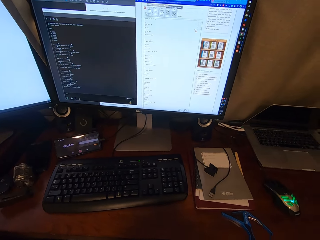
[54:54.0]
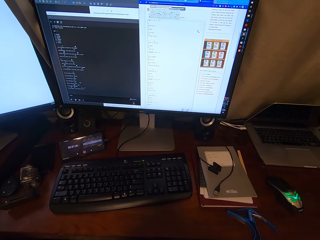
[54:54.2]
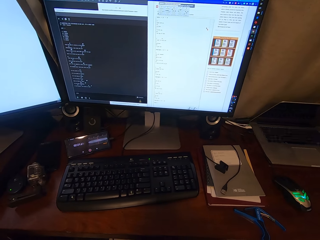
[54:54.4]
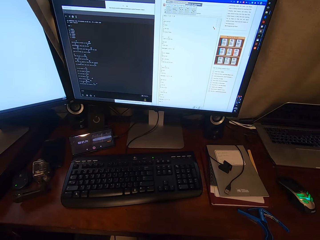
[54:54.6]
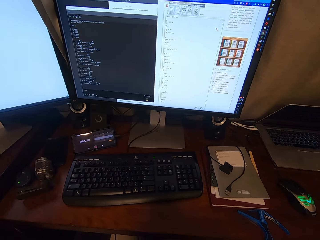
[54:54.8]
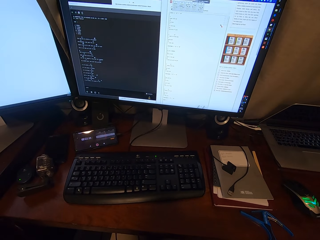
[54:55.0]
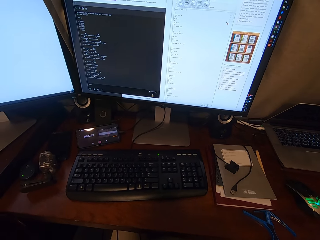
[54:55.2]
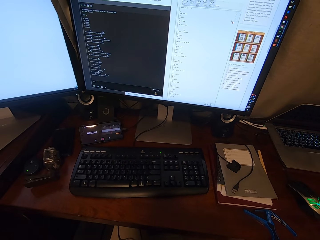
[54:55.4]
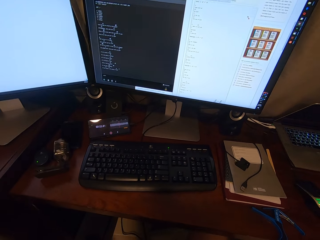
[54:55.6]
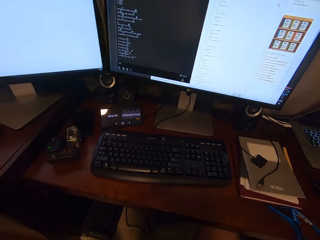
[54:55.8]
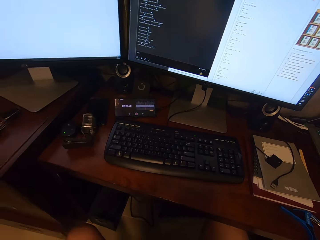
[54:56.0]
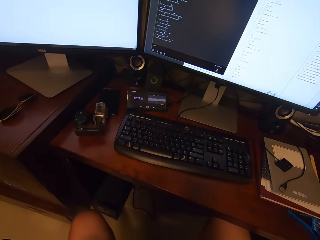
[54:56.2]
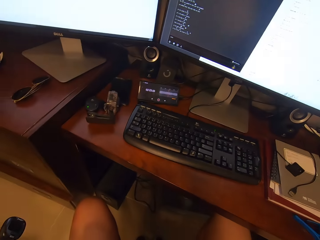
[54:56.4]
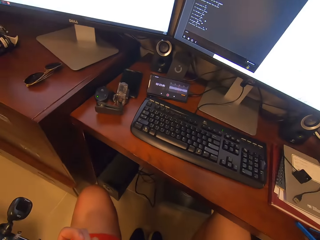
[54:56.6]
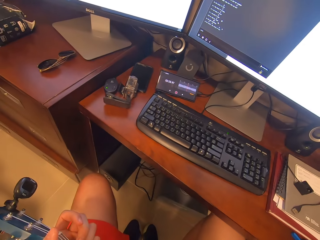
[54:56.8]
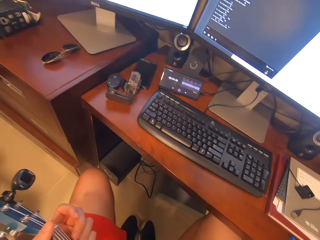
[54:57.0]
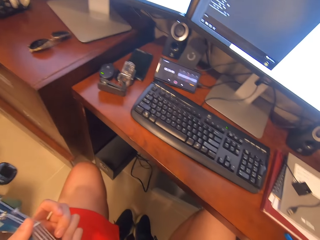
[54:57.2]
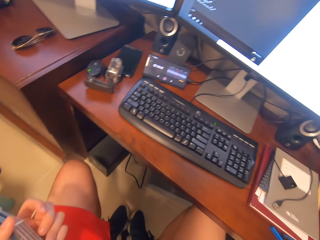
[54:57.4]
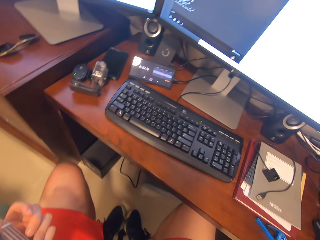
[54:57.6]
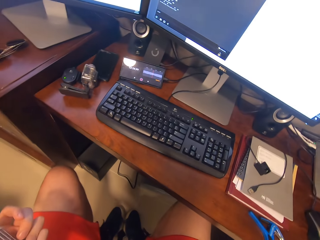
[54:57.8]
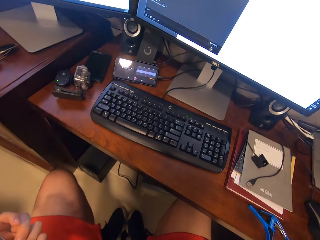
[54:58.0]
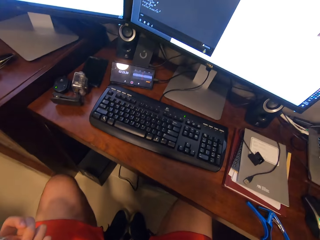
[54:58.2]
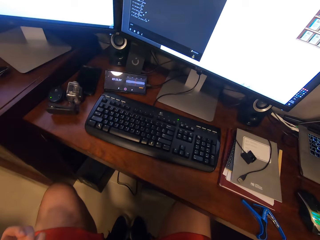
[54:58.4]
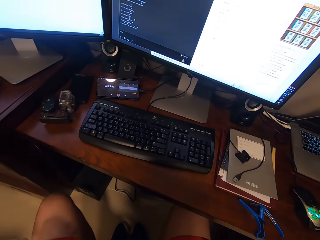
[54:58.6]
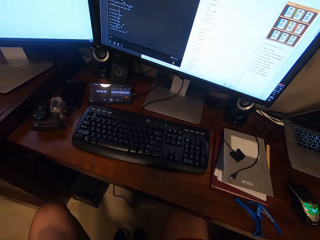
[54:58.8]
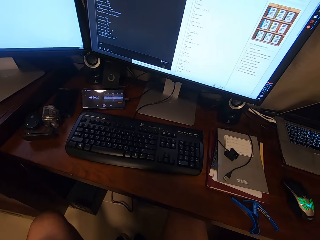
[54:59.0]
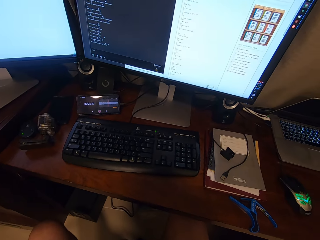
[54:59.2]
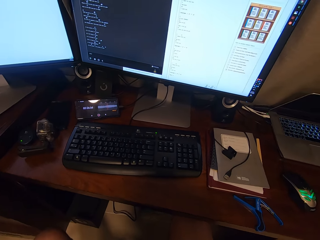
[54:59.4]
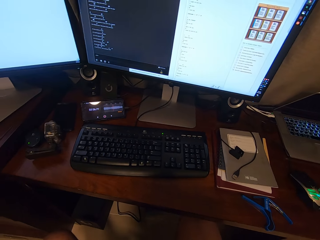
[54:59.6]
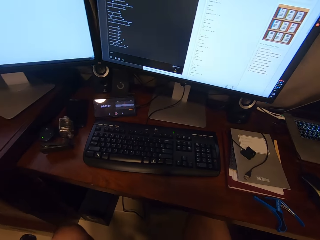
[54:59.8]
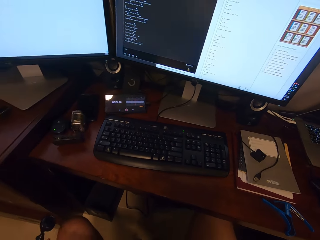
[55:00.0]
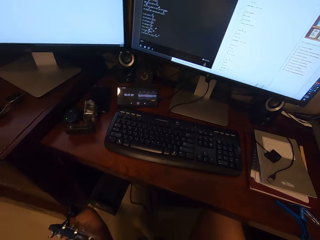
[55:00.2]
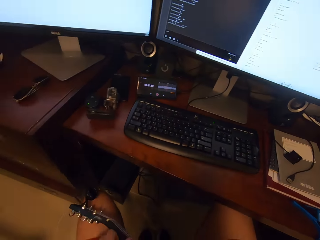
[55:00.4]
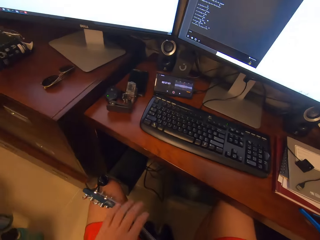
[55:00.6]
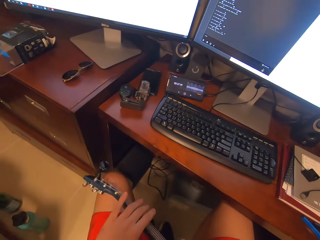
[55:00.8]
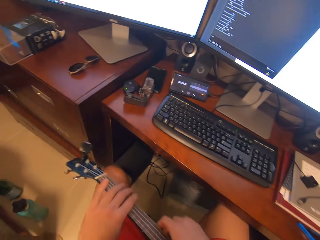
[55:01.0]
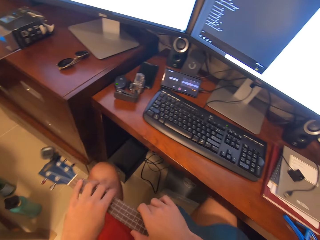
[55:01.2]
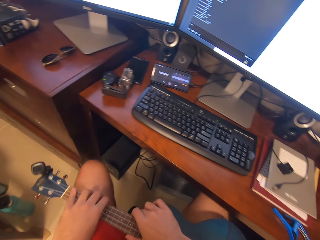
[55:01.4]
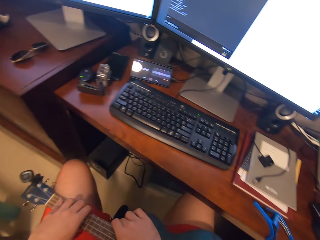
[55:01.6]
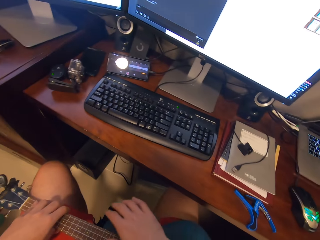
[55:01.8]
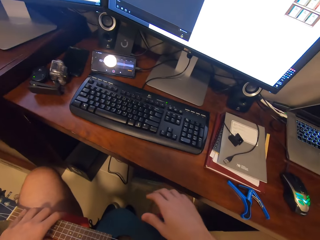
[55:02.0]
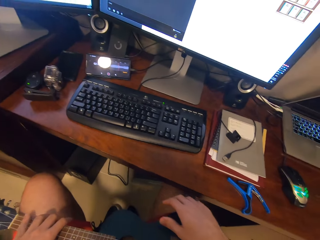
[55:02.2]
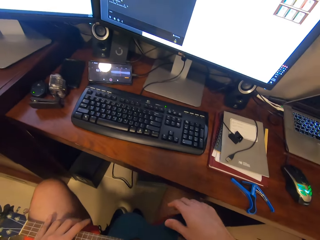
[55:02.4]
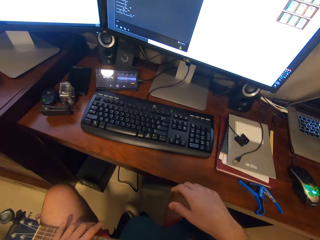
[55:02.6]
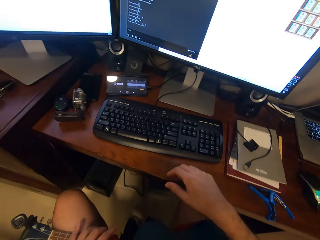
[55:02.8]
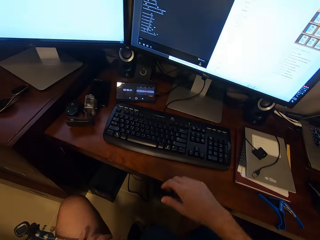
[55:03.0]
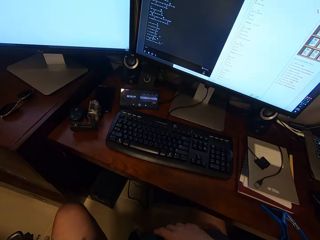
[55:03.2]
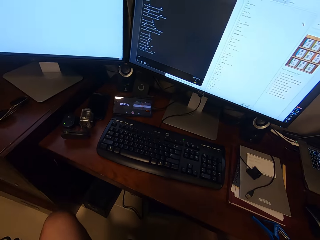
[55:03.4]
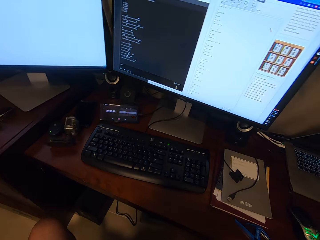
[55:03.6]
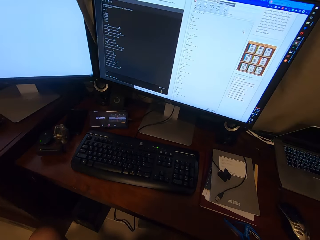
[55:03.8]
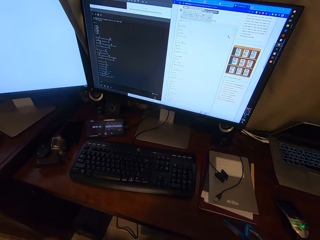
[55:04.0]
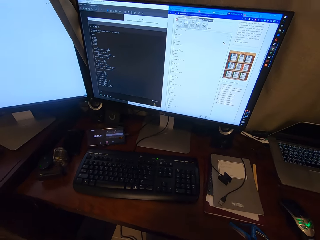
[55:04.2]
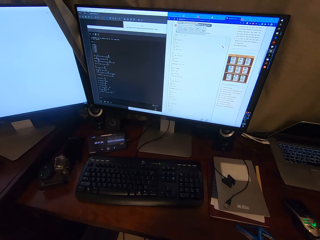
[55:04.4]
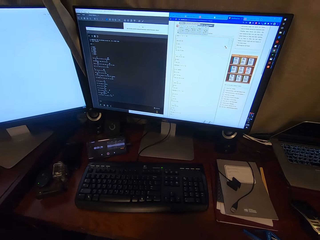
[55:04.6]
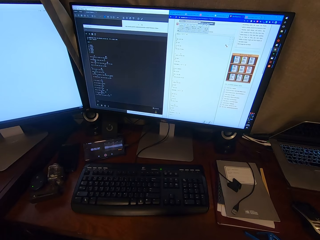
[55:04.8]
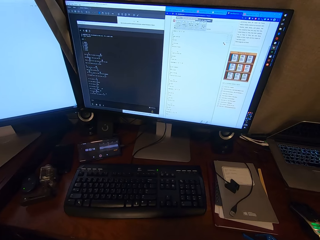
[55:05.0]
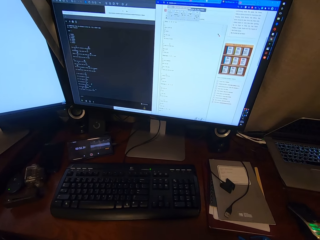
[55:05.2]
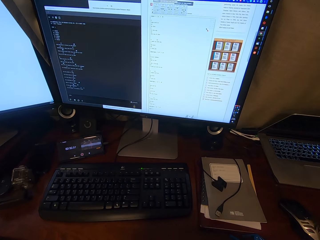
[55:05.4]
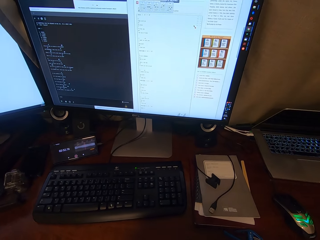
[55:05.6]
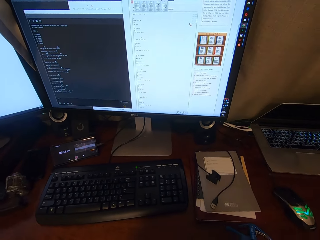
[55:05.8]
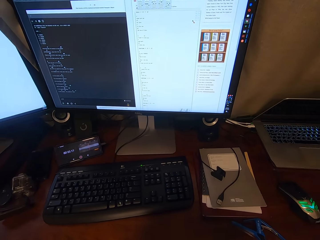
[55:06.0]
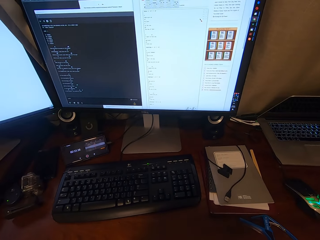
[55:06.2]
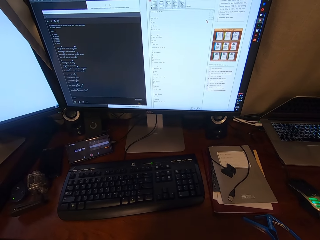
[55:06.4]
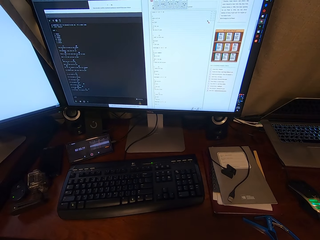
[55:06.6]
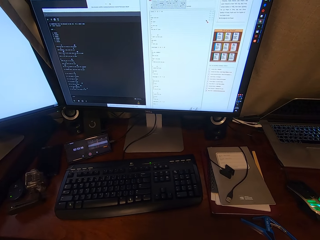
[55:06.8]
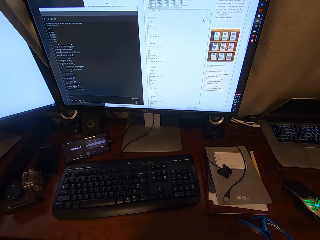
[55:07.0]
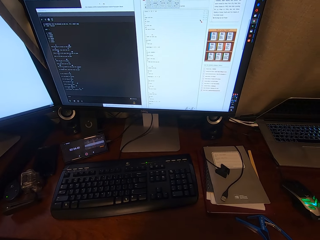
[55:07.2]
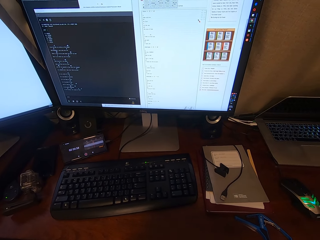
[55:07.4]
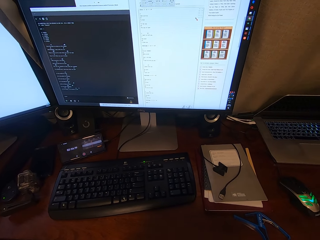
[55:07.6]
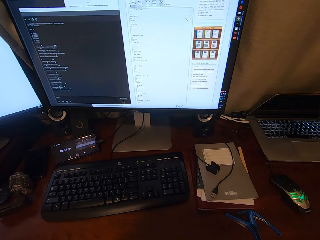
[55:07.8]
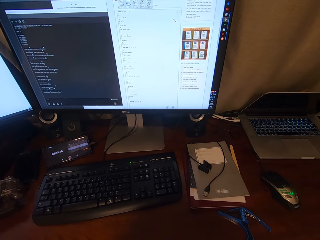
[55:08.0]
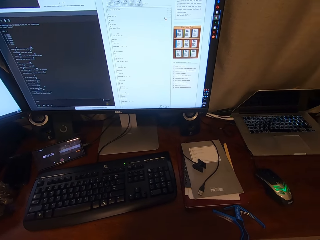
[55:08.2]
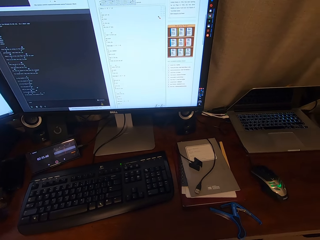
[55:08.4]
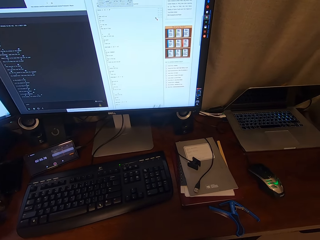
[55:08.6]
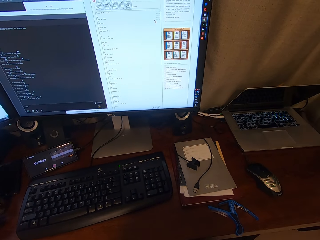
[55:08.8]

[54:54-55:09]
The camera wearer looks back to his guitar. He looks at a computer. He moves the guitar on his lap, on the thighs. He lifts his right hand from the guitar. He holds back his guitar on his lap with both hands. He looks at the computer.

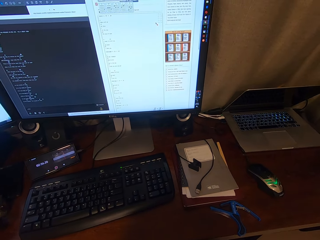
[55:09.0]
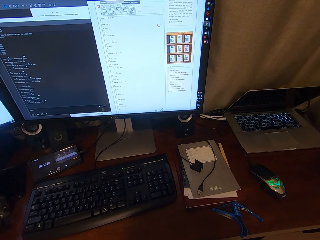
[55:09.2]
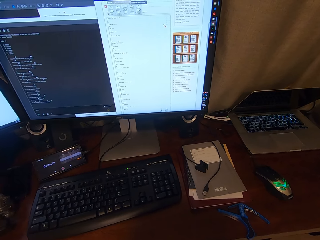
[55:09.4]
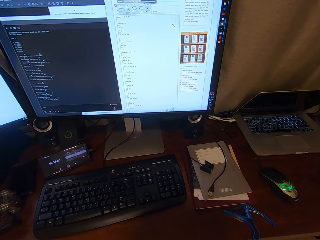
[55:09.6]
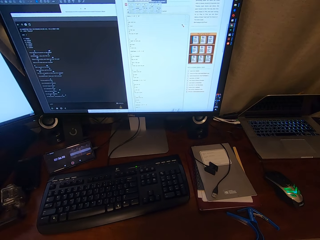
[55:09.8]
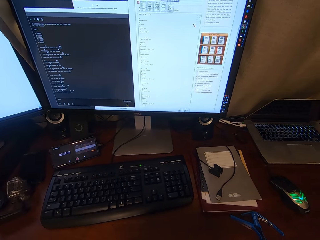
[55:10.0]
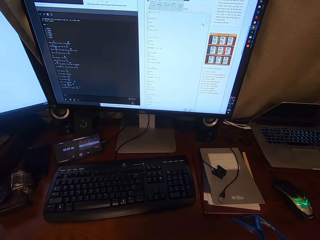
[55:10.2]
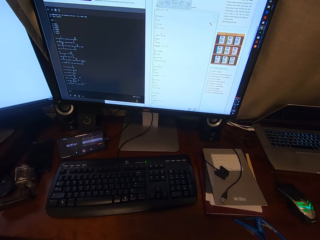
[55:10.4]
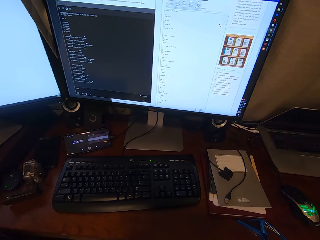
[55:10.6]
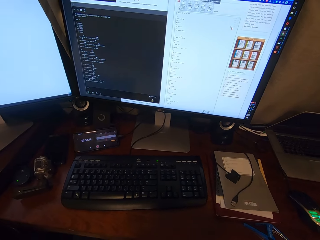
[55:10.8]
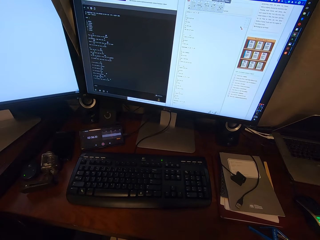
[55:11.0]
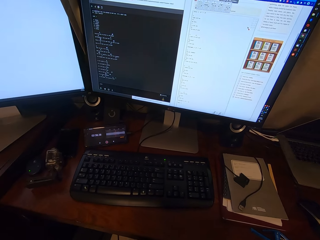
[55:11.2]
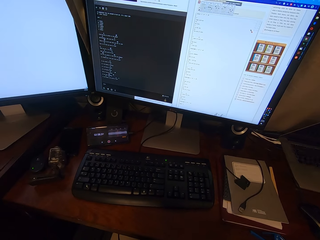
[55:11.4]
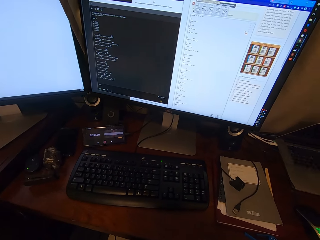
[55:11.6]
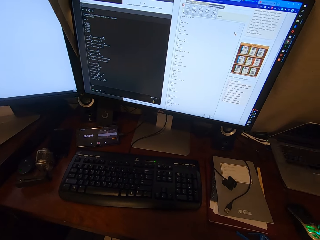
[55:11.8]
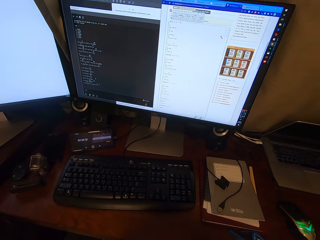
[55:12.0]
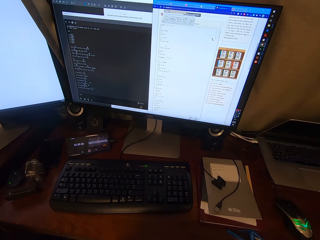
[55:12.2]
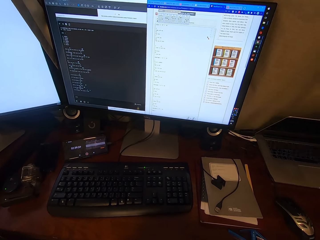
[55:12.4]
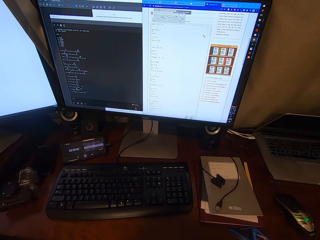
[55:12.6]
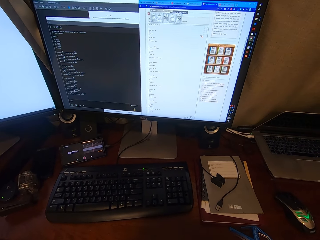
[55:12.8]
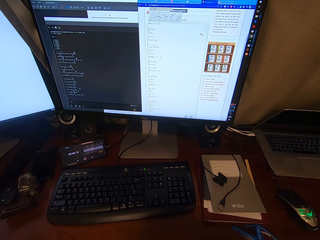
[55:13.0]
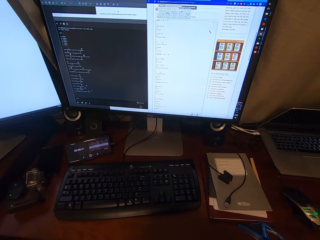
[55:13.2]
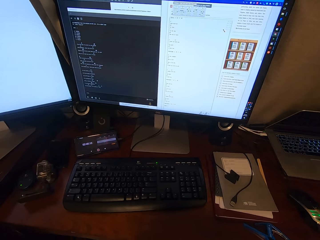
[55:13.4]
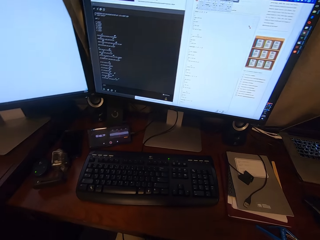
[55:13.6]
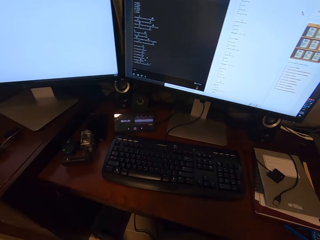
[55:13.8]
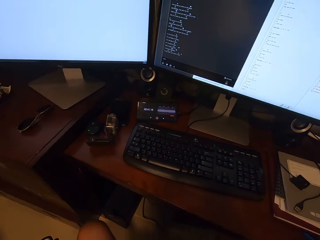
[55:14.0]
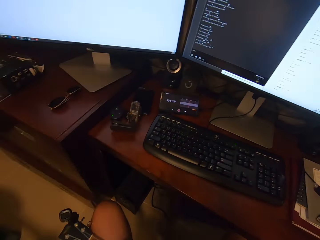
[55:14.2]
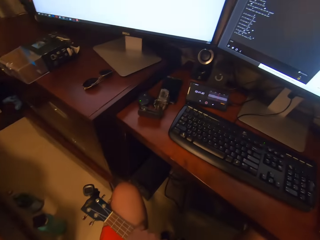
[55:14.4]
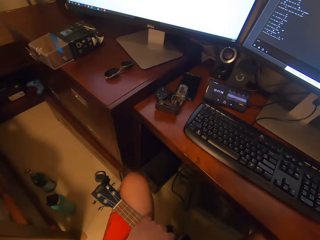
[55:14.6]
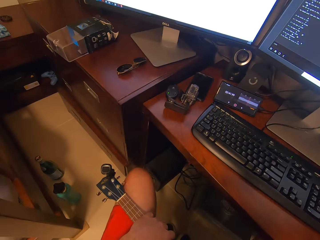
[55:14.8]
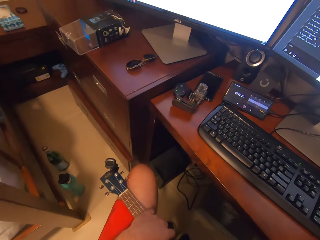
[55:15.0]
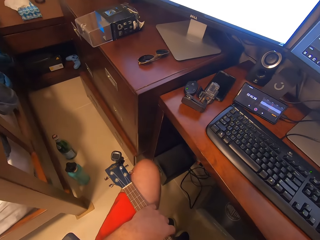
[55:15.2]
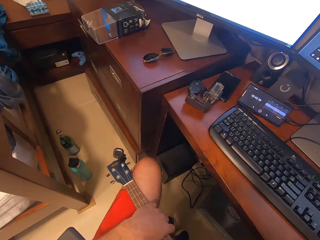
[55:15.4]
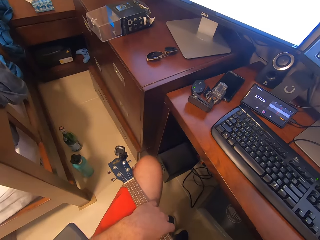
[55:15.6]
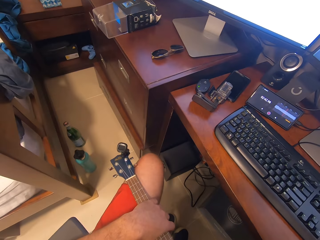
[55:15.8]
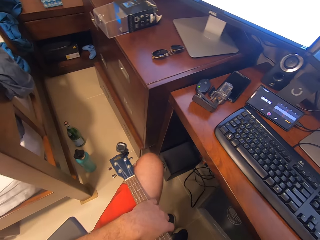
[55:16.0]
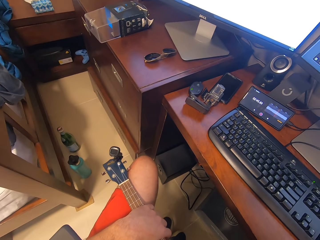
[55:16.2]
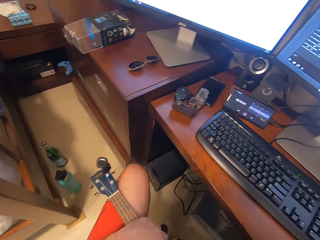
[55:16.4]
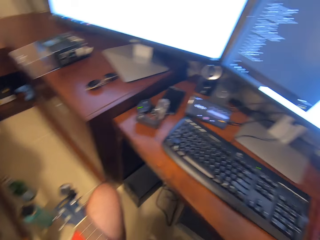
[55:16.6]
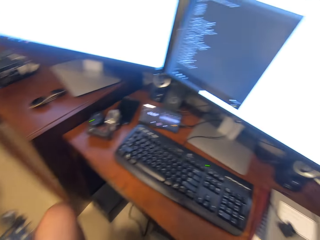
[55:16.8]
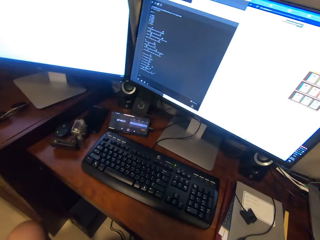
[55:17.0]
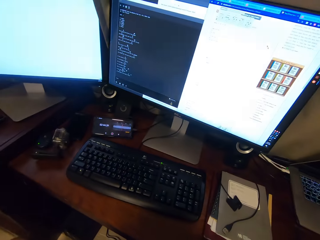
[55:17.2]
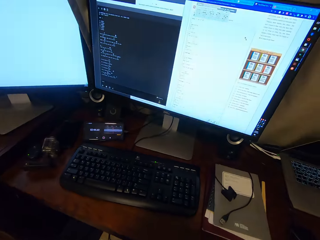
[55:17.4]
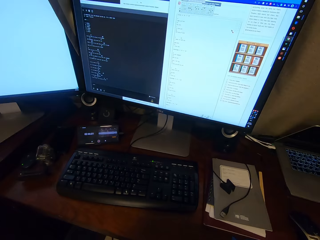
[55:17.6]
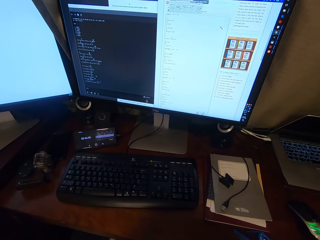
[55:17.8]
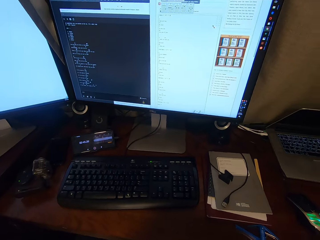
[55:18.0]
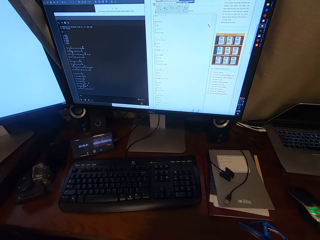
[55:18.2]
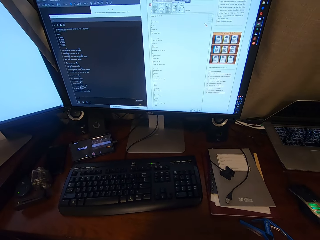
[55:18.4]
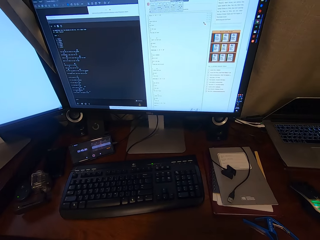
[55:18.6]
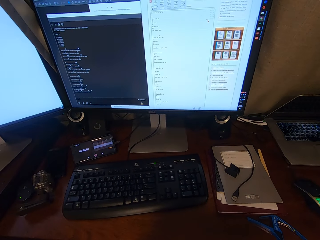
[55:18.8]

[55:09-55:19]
The camera wearer looks down in a room. They look back to their computer.
